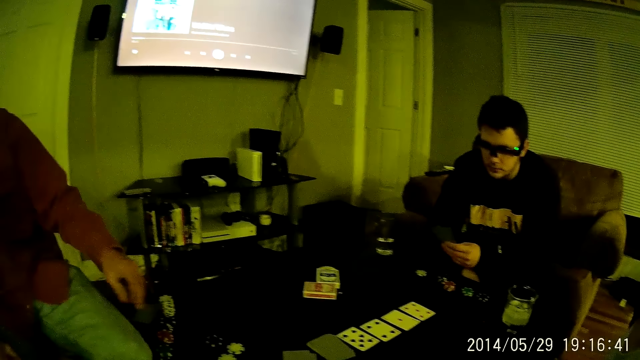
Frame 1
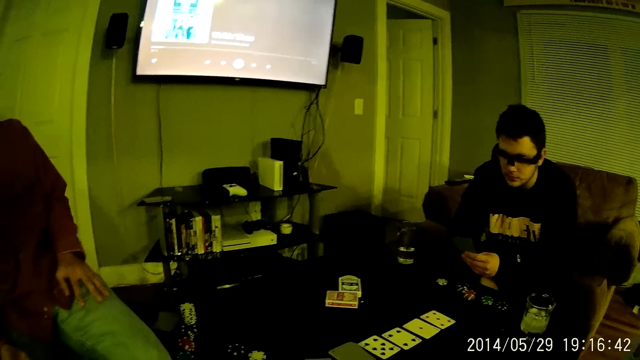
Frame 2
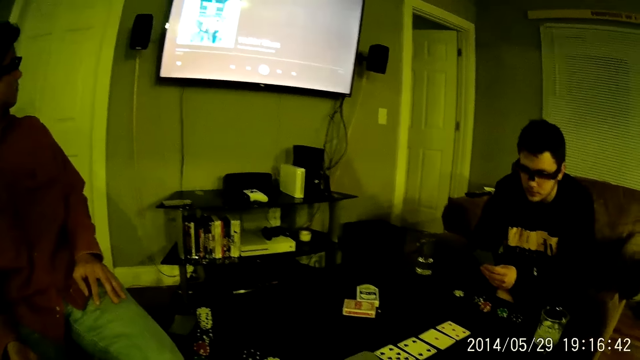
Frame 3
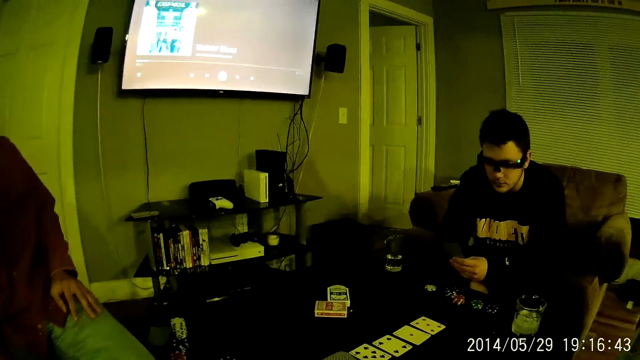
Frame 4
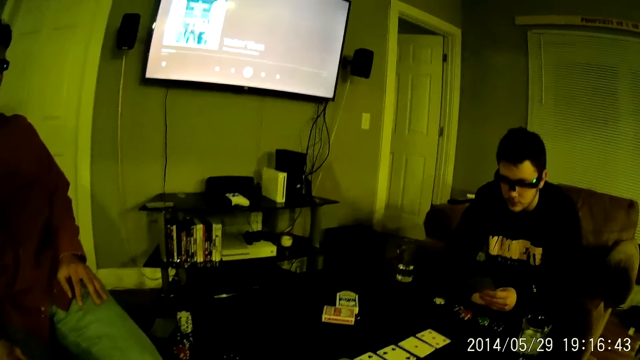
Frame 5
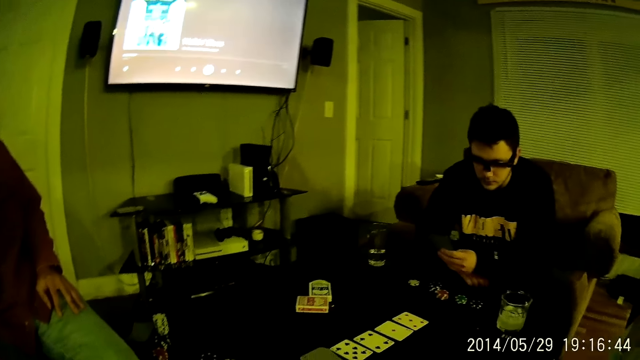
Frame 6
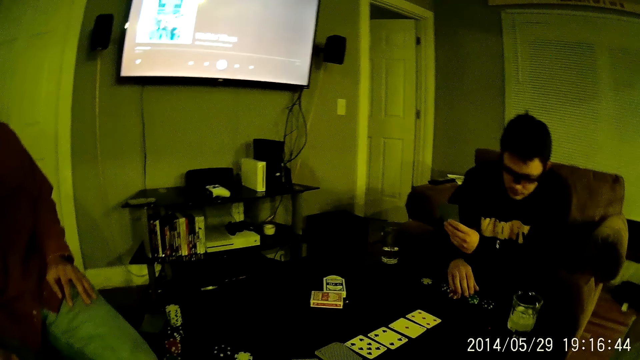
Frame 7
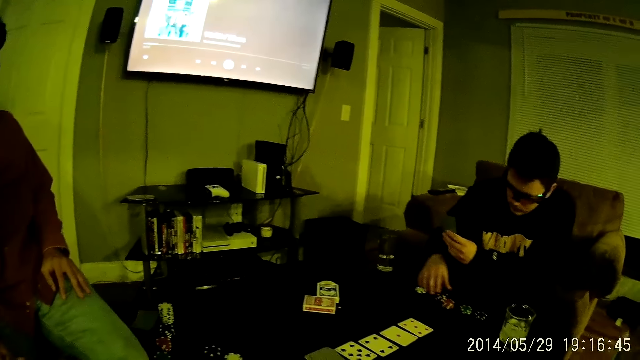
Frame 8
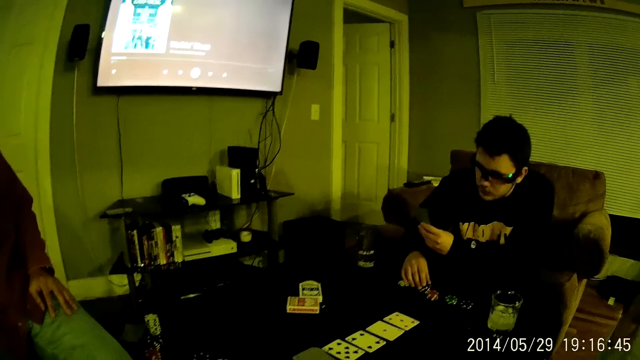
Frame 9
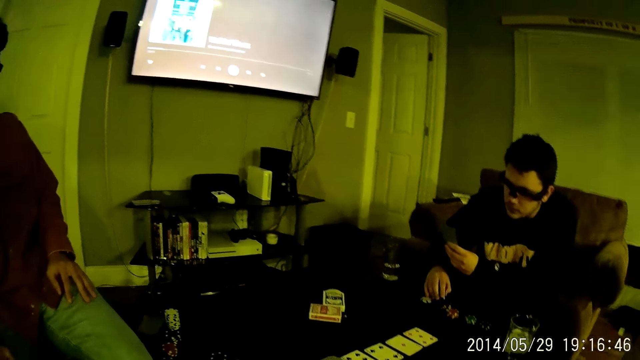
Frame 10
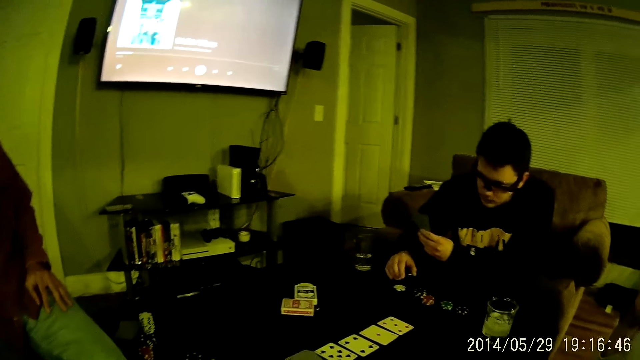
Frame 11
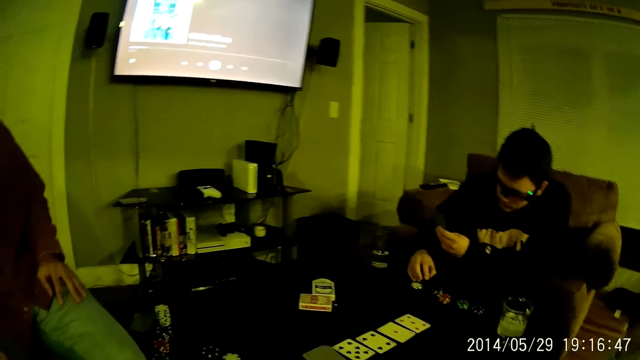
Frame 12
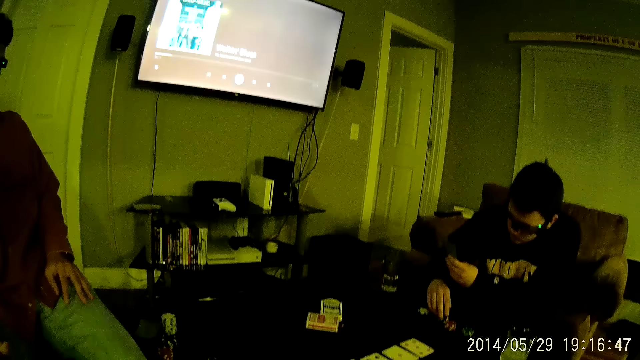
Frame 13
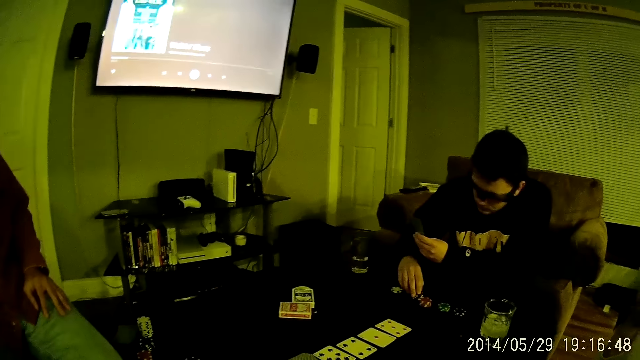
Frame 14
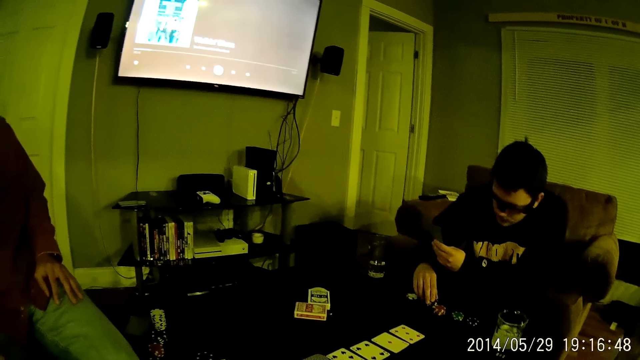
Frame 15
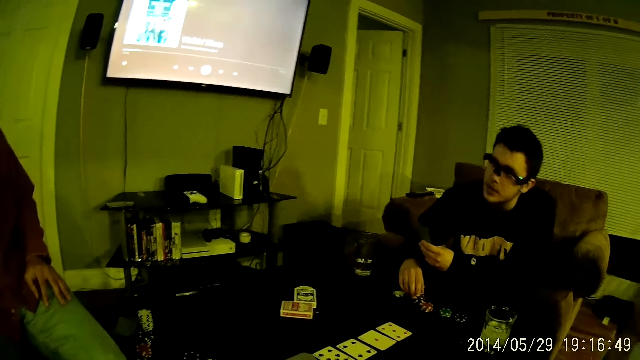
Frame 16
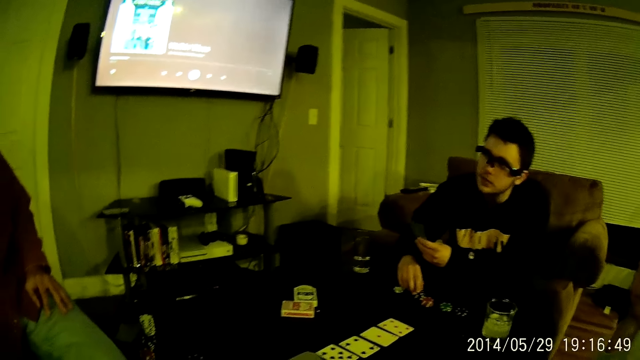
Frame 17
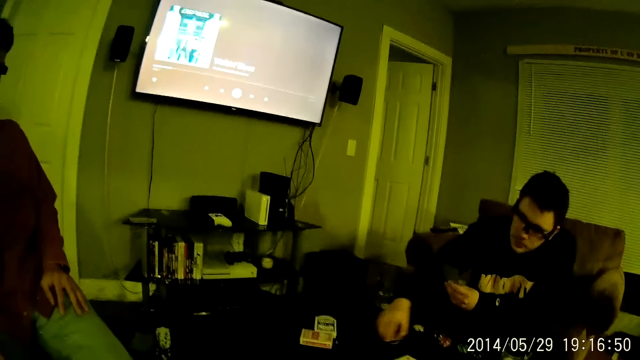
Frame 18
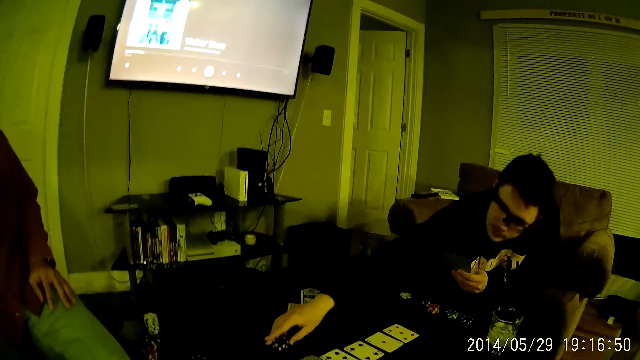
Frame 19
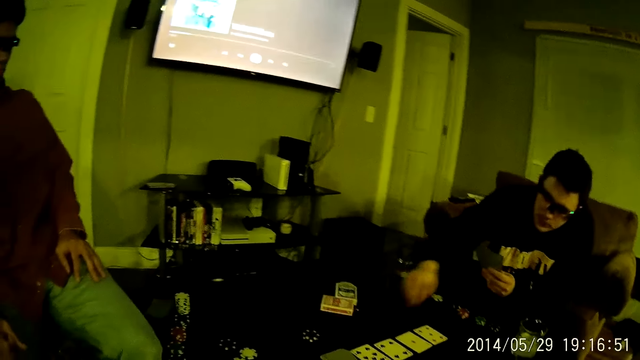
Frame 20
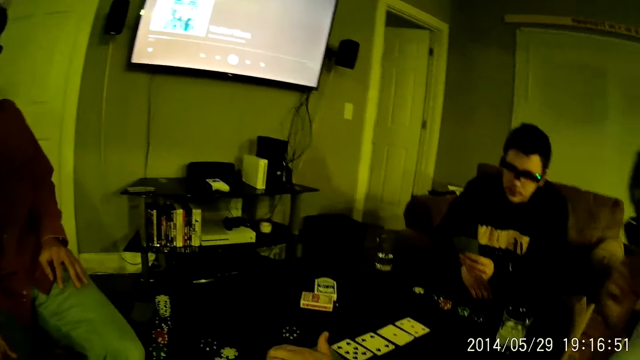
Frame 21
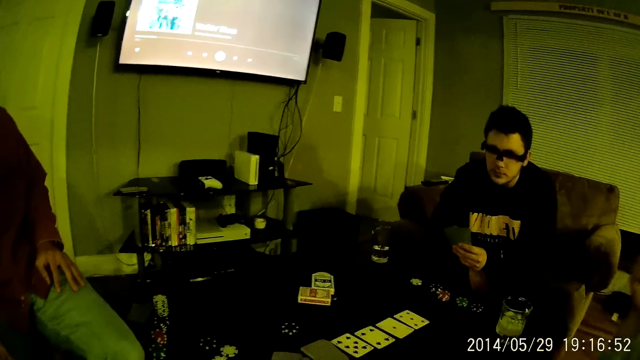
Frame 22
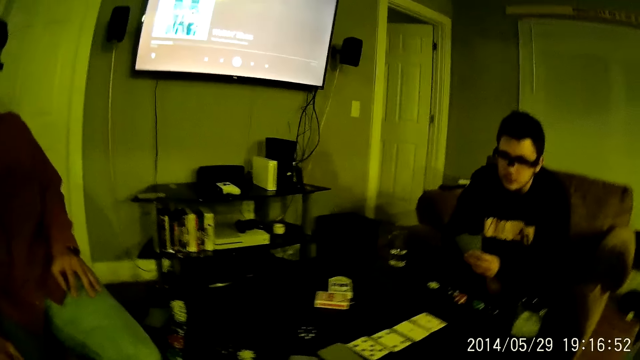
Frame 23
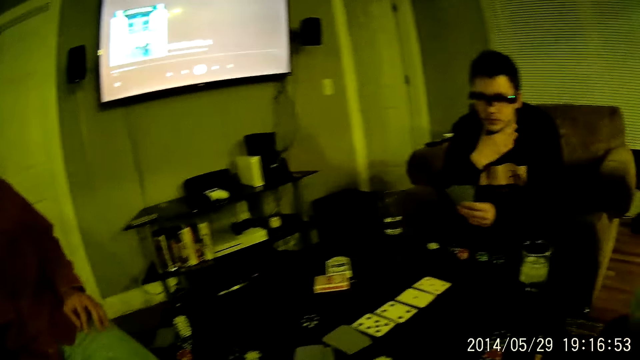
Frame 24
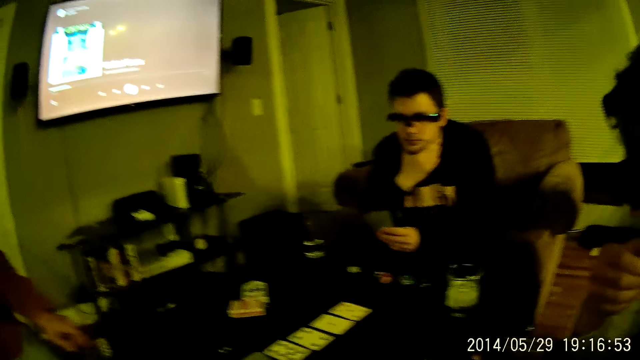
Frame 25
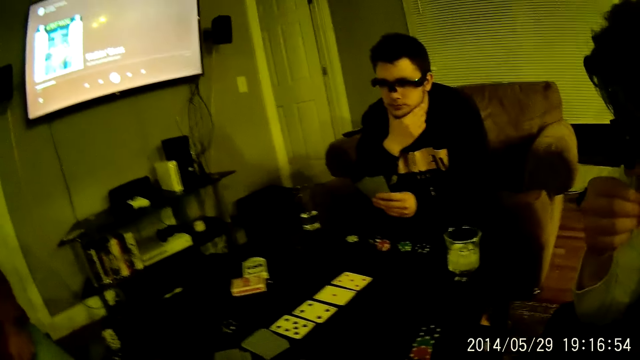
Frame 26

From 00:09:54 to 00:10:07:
A person moves a puzzle piece on the table. A man places his left hand on his left lap. Another man moves his left hand. The person stares at the television. The camera wearer stares at the puzzle pieces and the cards on the table. The other man moves his right hand towards a casino chip on the table. The other man moves the casino chip on the table with his right hand and places the casino chip in his right hand on the table. The camera wearer stares at the puzzle pieces and the cards on the table. The other man touches his jaw with his right hand.

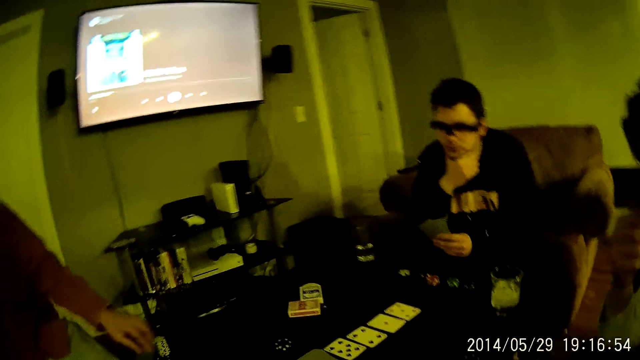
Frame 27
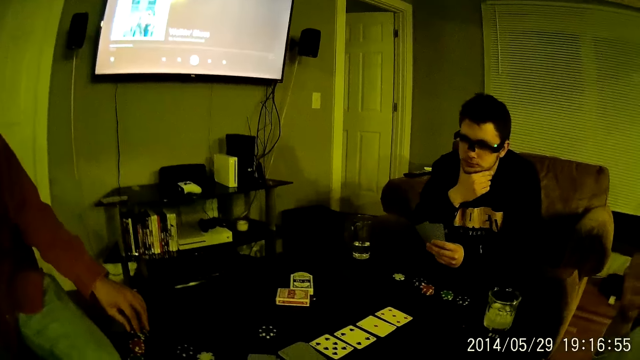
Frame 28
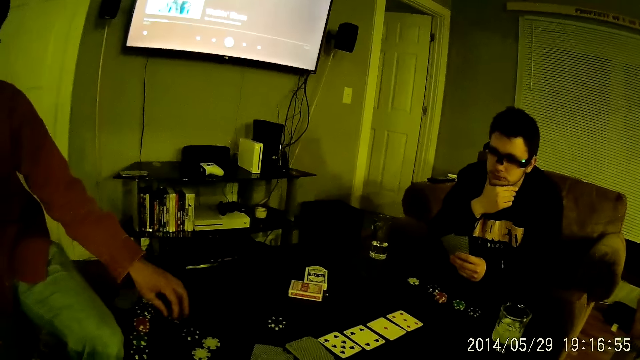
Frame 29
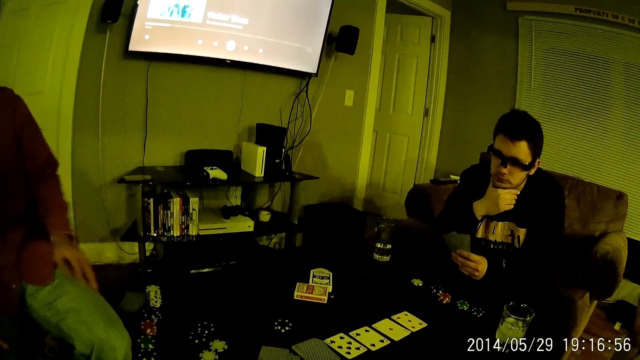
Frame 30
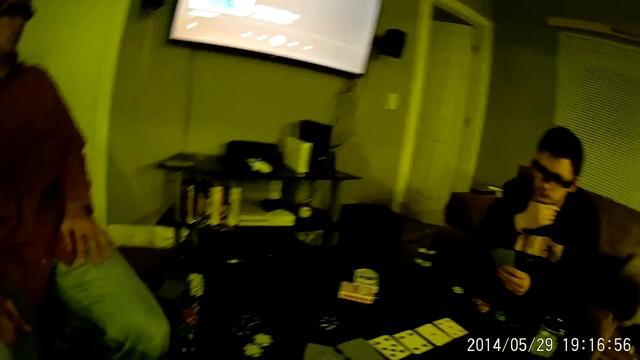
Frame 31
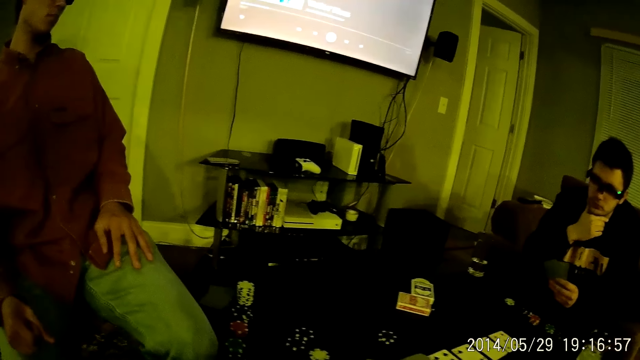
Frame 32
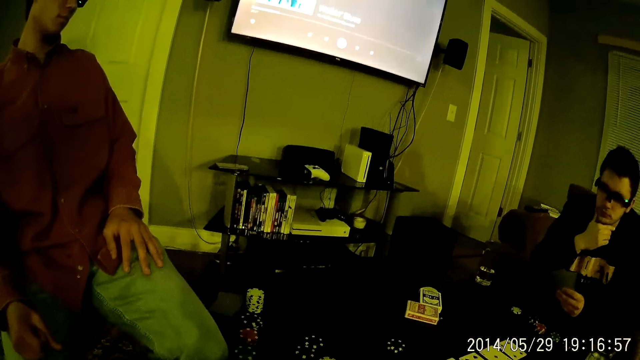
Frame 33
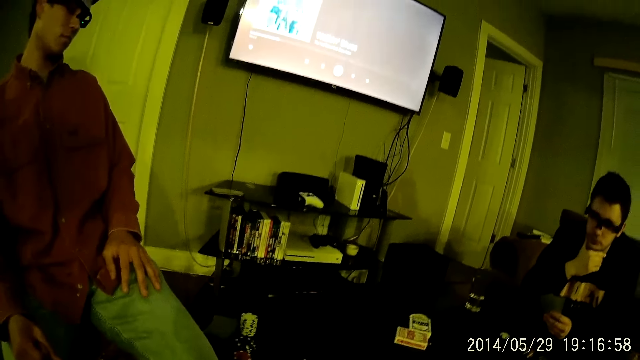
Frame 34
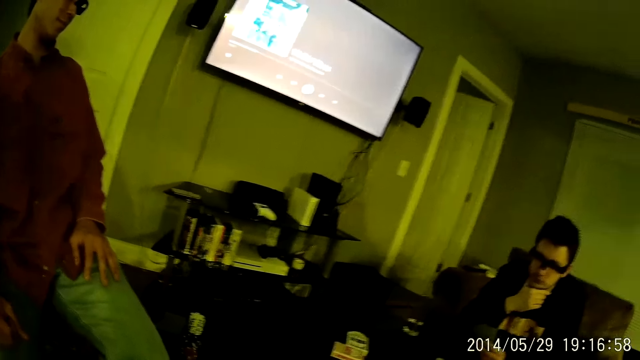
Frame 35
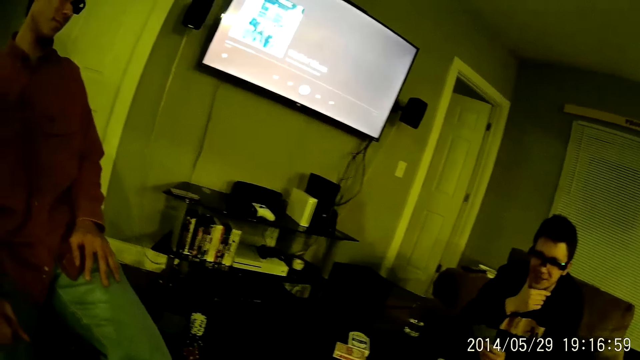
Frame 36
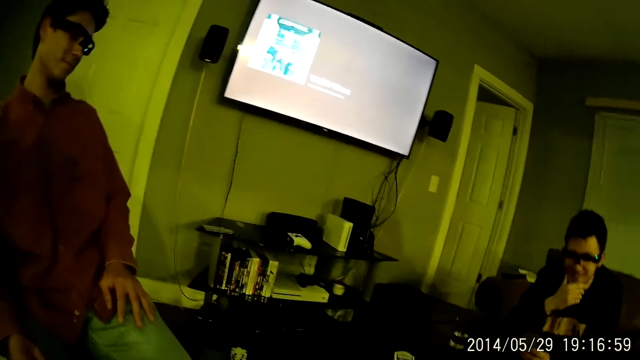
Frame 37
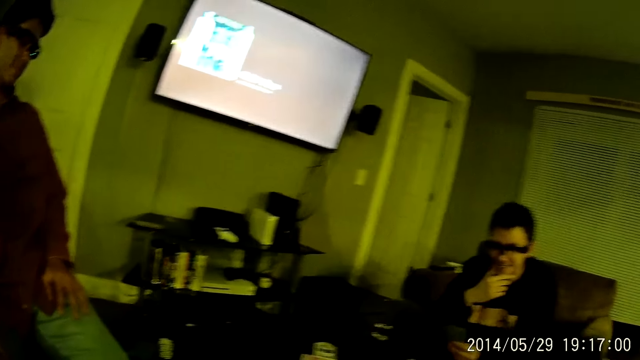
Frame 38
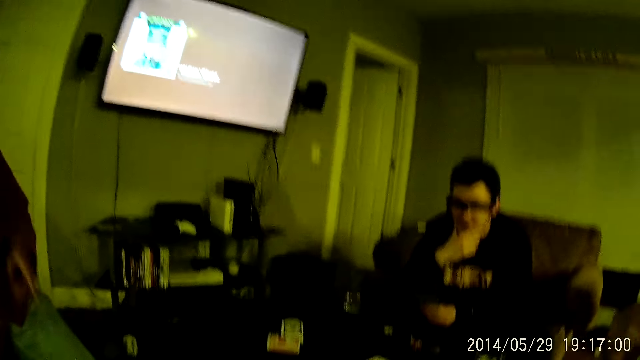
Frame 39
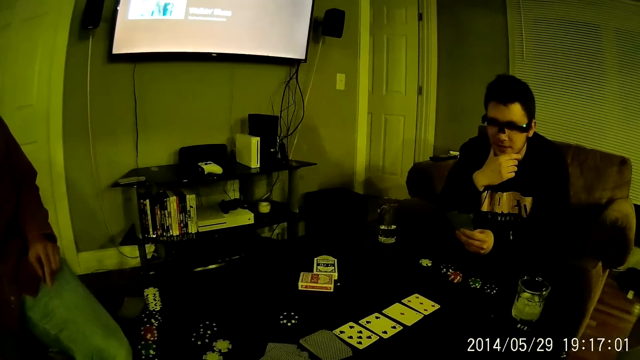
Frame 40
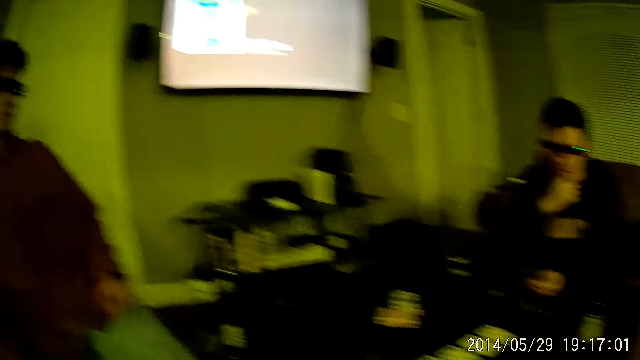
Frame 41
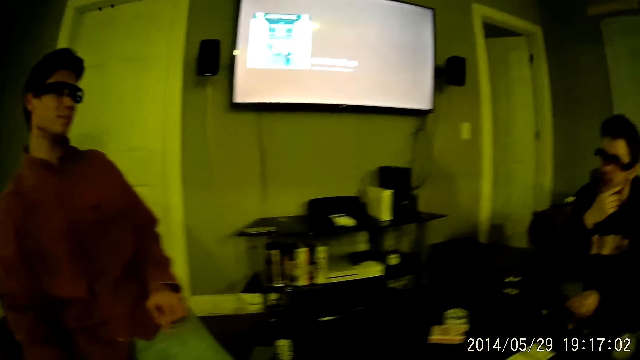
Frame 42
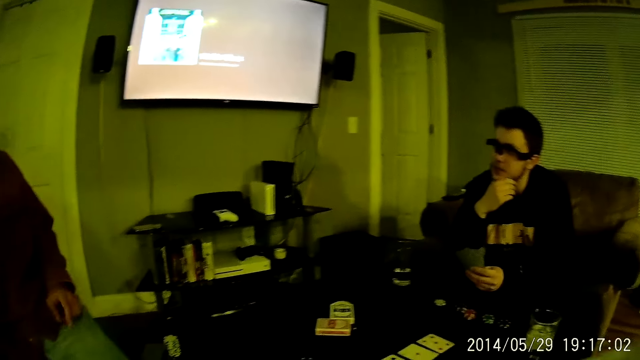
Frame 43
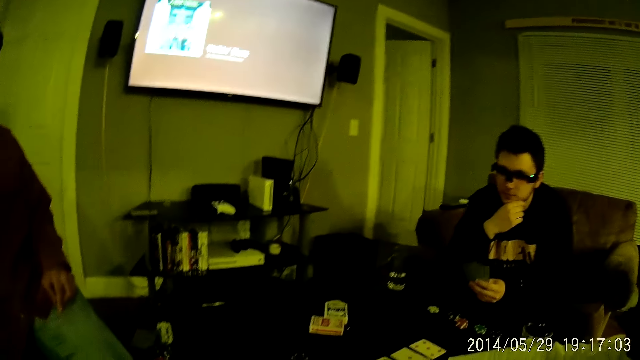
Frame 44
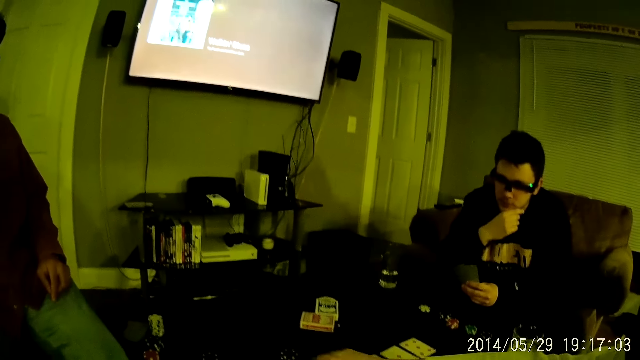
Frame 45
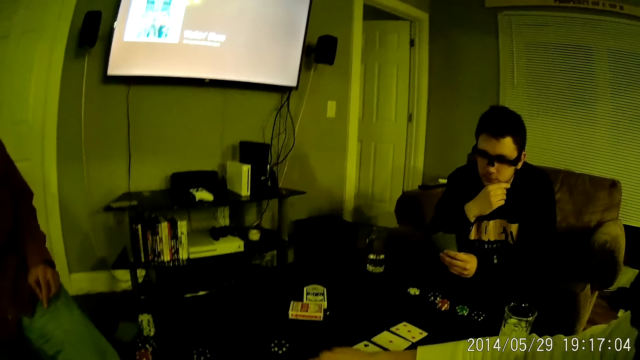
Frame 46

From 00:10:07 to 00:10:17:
The man drops a casino chip in his left hand on the table. A person moves a puzzle piece on the table. The man places his left hand on his left lap. The camera wearer stares at the puzzle pieces and the cards on the table. The man raises his left hand. He drops his left hand on his right lap. Another man moves his left hand.
